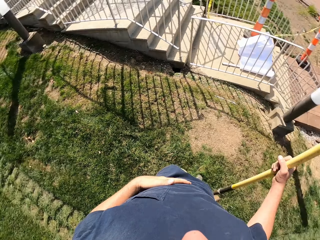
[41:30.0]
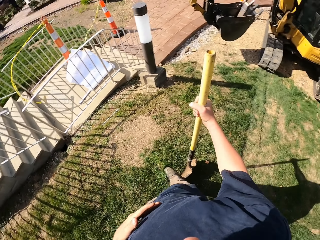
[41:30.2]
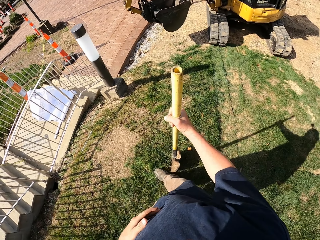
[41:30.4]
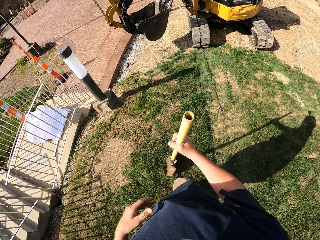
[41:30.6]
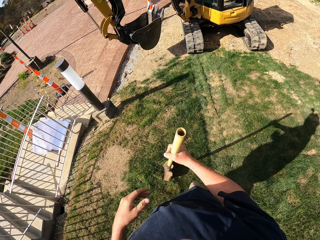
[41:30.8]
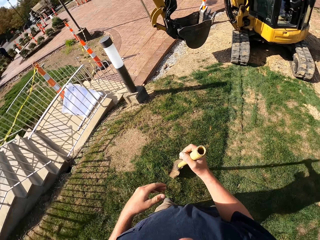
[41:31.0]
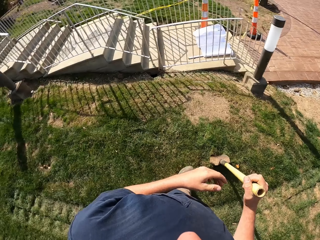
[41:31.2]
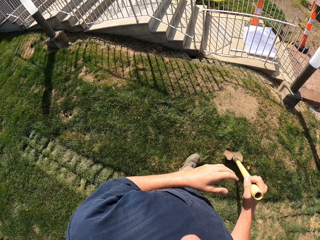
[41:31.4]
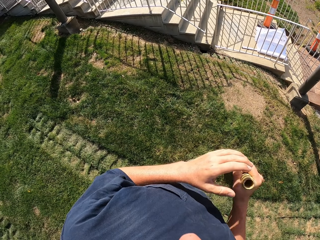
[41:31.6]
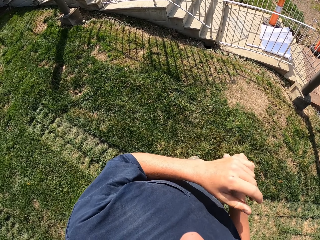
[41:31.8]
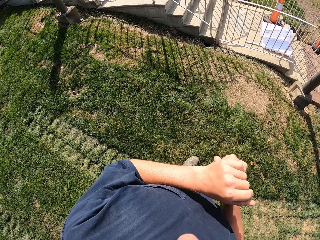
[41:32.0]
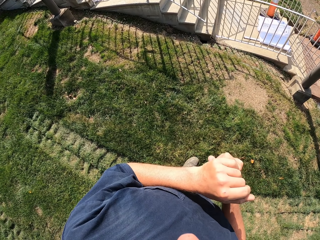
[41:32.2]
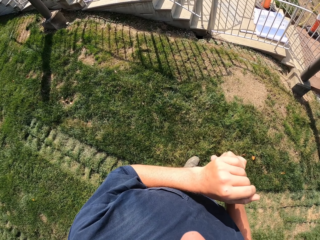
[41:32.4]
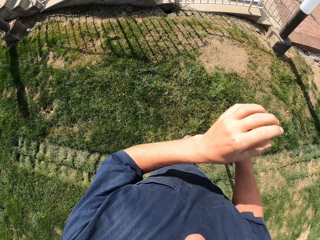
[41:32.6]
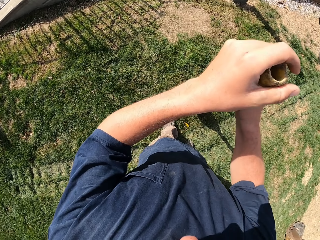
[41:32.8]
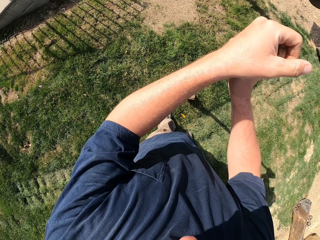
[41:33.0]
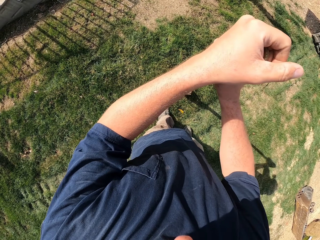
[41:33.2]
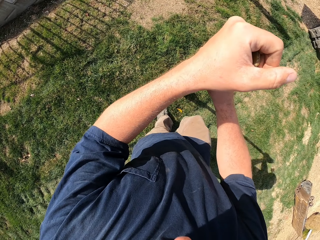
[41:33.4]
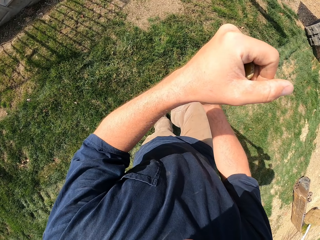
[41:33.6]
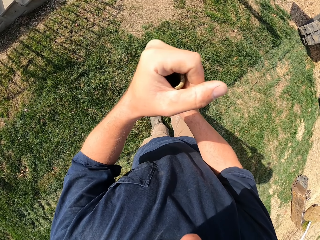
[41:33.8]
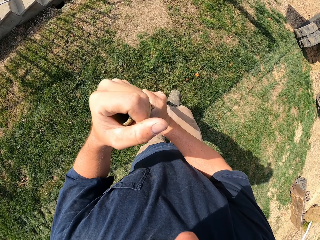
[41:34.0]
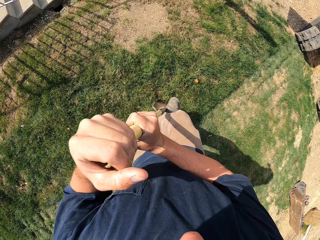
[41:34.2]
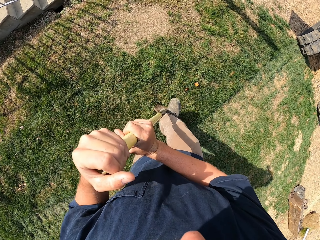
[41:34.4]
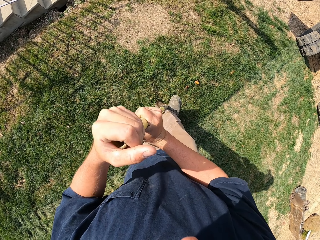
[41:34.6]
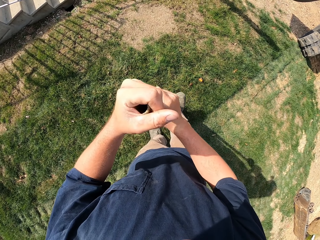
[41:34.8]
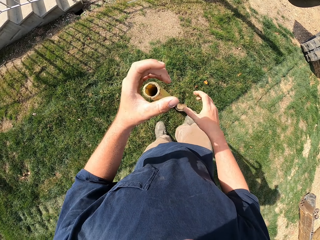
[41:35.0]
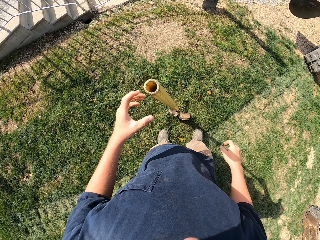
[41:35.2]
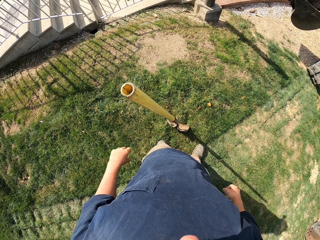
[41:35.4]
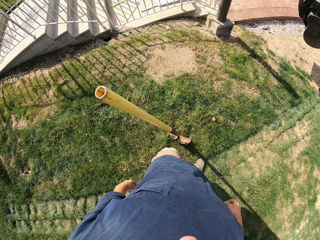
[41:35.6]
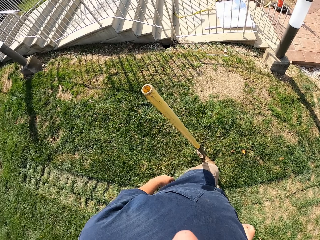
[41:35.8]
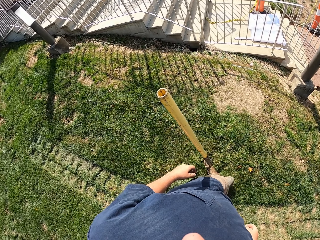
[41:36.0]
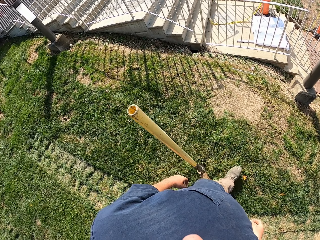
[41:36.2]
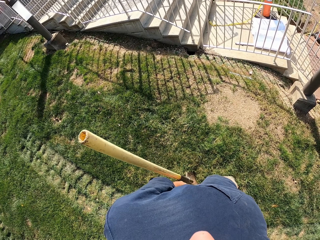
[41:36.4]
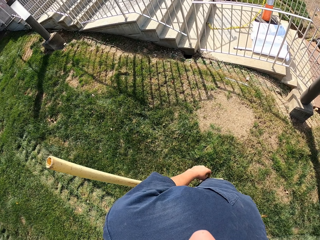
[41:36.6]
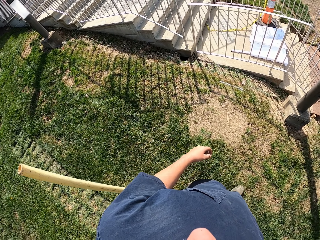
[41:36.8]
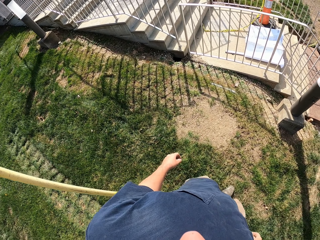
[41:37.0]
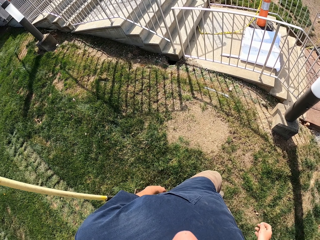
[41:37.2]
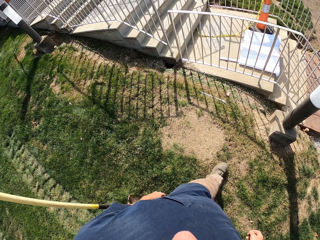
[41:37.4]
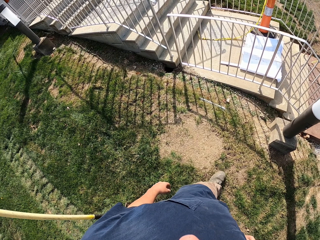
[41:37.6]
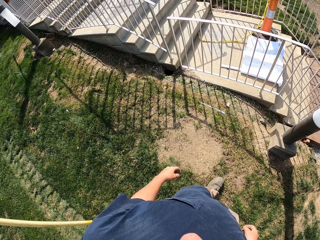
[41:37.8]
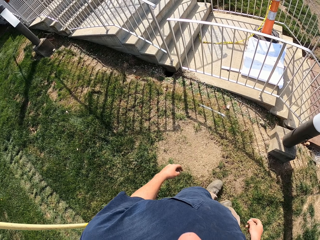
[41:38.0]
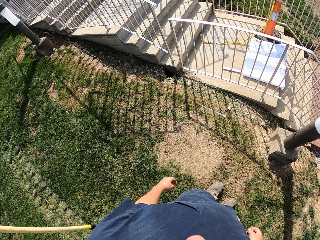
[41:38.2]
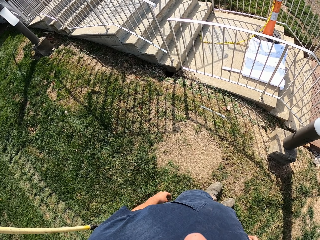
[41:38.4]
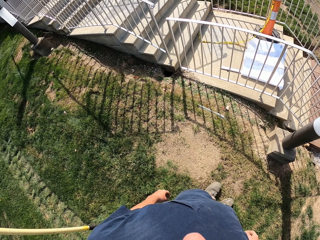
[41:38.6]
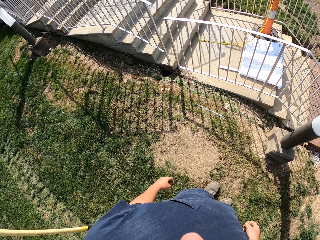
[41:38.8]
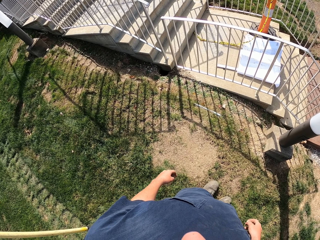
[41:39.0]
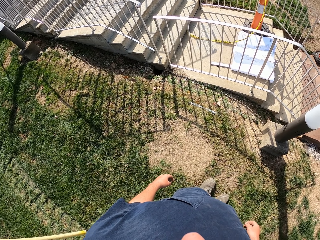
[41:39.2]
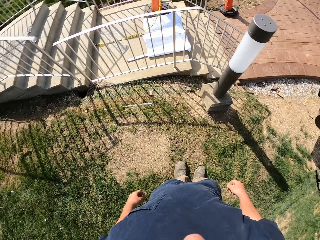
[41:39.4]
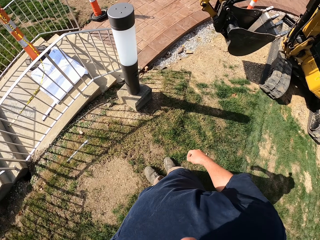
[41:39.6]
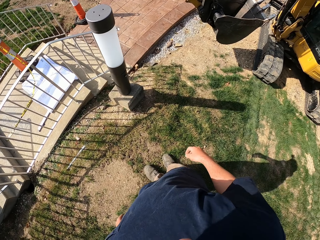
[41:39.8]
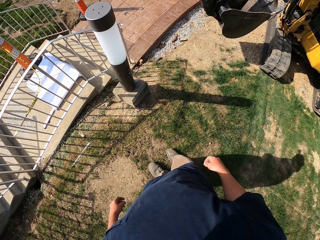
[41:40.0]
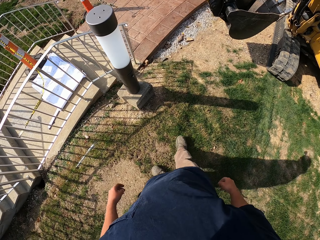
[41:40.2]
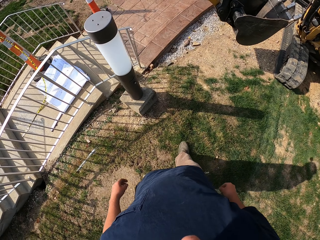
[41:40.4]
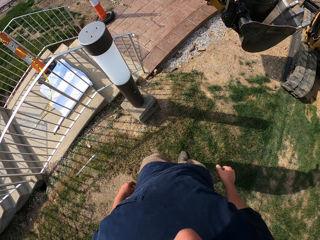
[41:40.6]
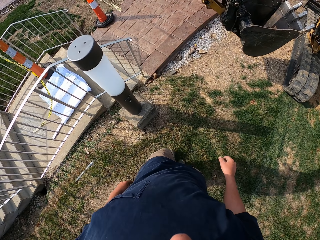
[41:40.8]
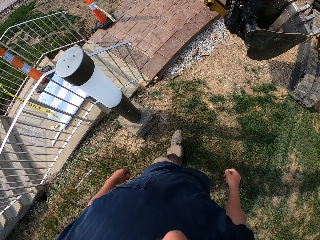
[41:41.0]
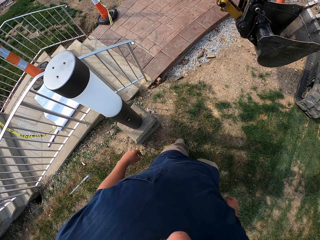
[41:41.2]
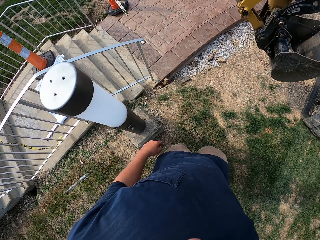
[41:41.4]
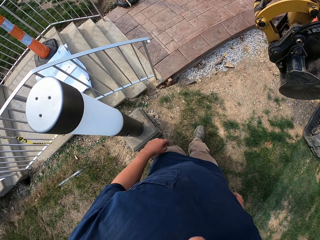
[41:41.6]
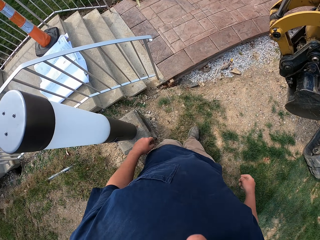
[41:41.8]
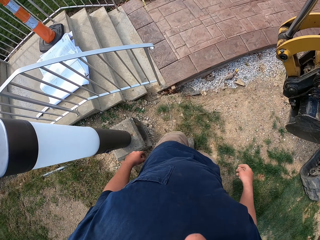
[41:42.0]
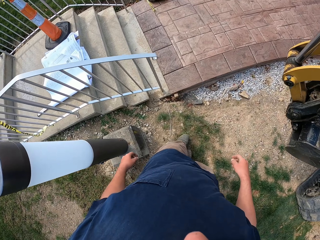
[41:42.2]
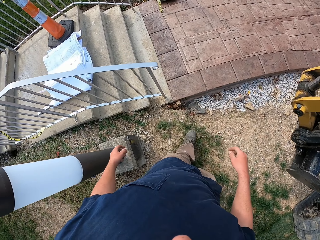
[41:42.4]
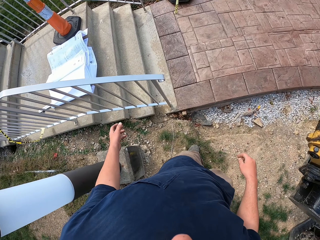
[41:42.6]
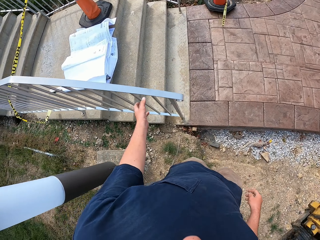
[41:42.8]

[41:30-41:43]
The camera wearer sticks the shovel on the ground. They step on the shovel. They touch a hand rail. They walk. They stop. They look around. They walk.

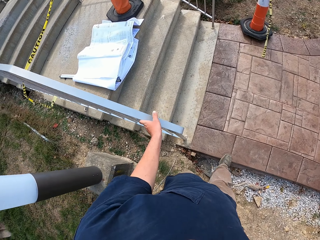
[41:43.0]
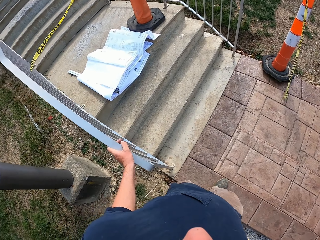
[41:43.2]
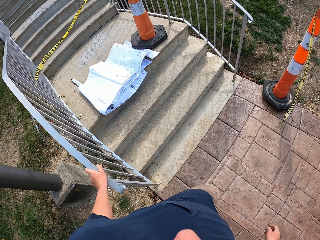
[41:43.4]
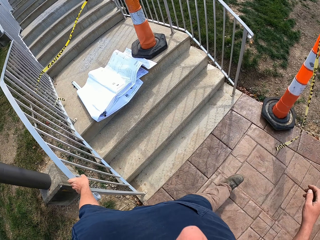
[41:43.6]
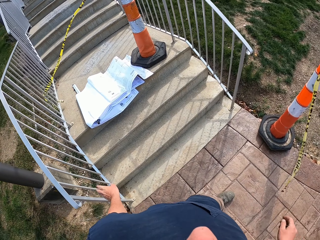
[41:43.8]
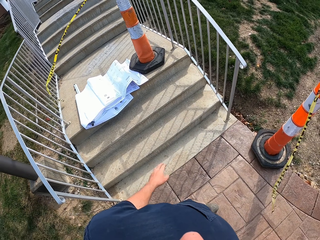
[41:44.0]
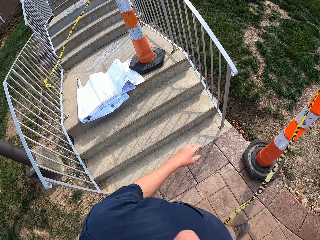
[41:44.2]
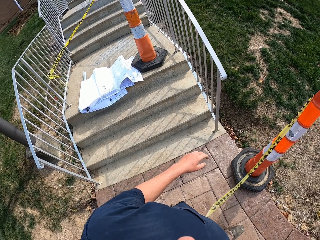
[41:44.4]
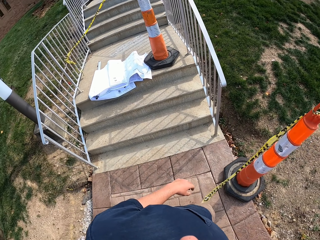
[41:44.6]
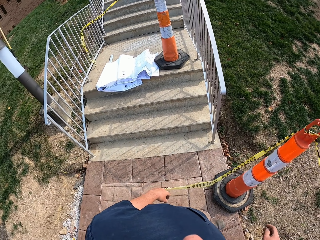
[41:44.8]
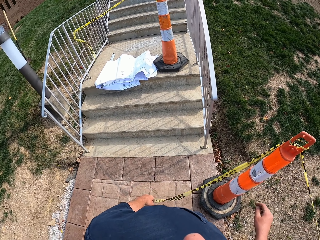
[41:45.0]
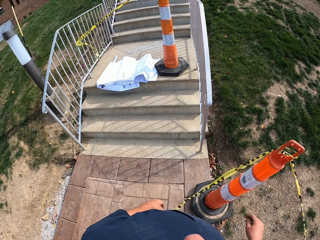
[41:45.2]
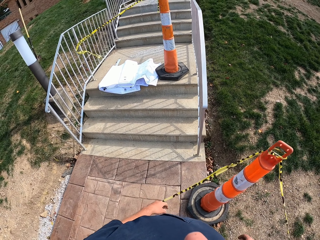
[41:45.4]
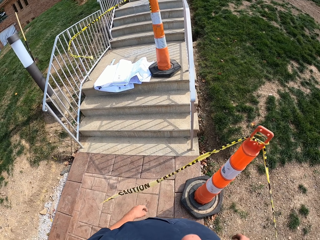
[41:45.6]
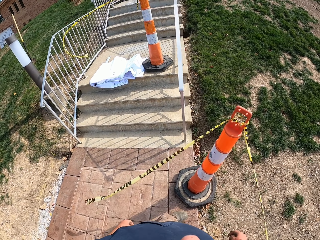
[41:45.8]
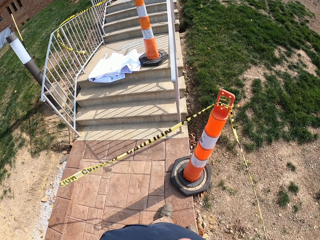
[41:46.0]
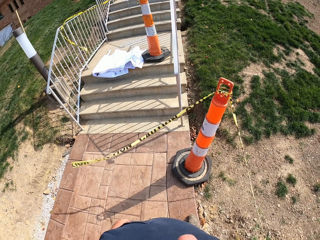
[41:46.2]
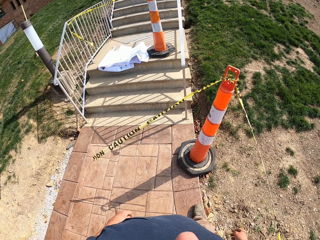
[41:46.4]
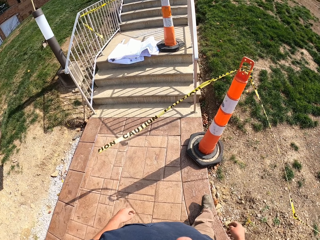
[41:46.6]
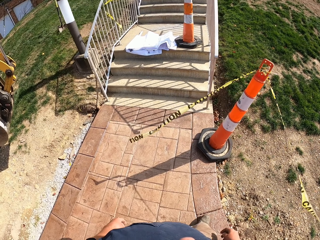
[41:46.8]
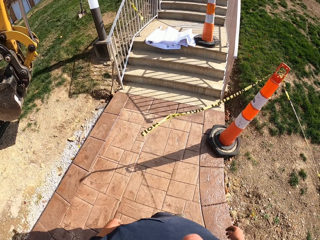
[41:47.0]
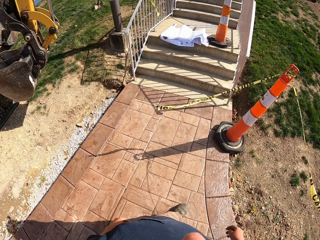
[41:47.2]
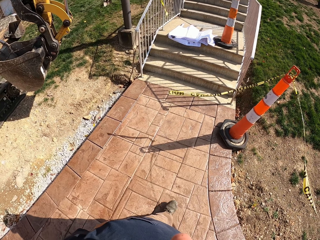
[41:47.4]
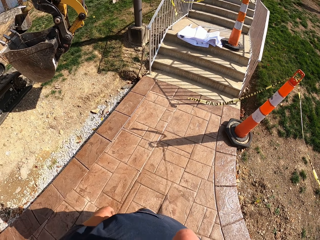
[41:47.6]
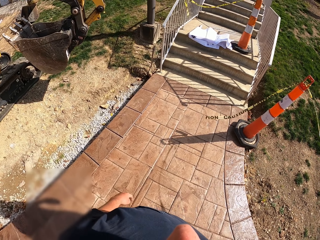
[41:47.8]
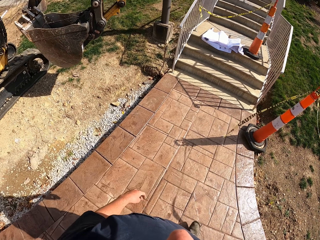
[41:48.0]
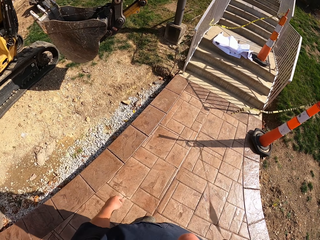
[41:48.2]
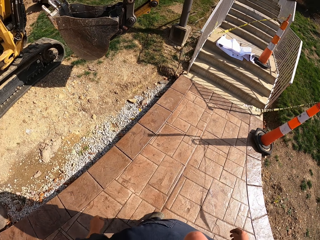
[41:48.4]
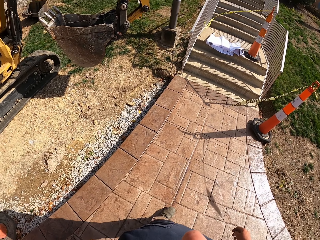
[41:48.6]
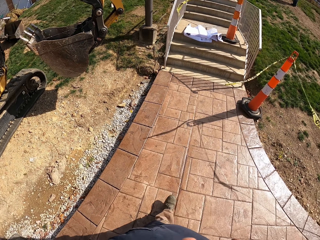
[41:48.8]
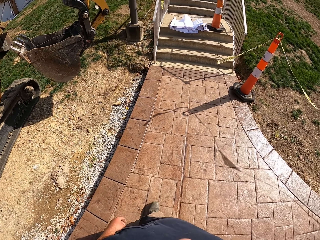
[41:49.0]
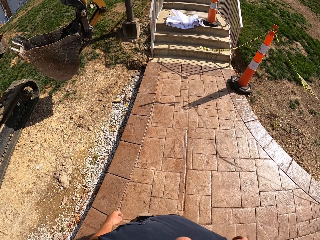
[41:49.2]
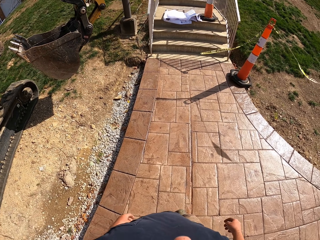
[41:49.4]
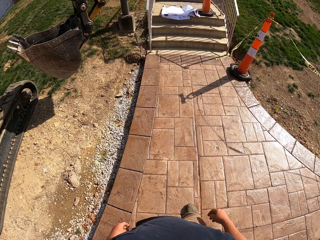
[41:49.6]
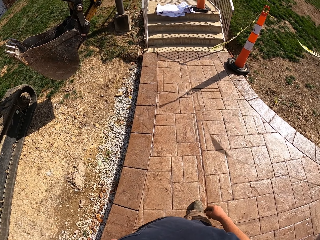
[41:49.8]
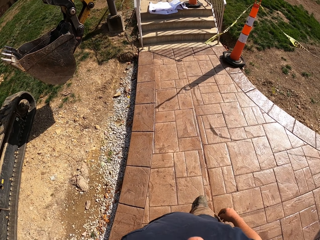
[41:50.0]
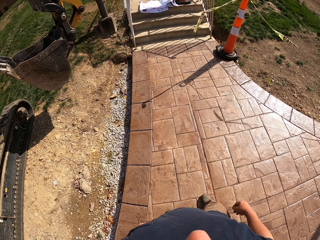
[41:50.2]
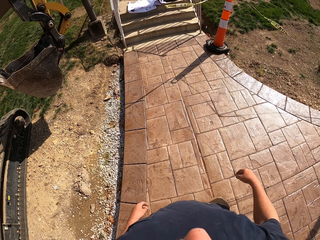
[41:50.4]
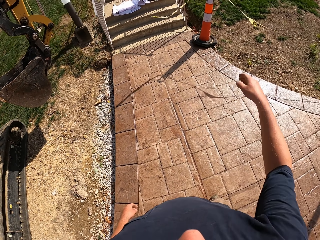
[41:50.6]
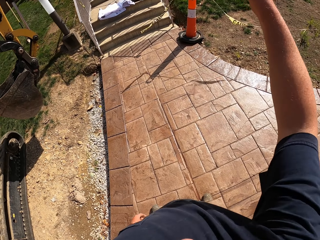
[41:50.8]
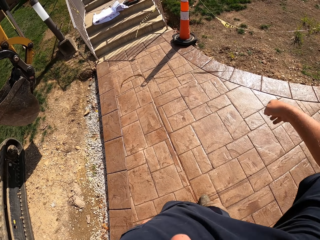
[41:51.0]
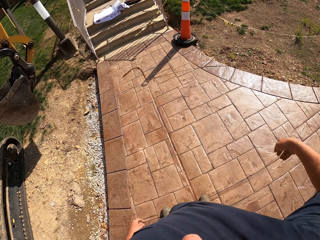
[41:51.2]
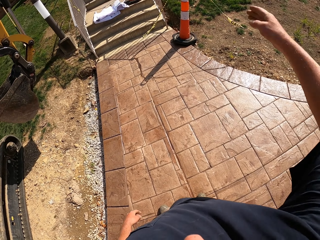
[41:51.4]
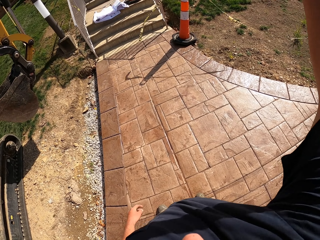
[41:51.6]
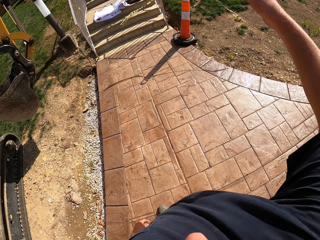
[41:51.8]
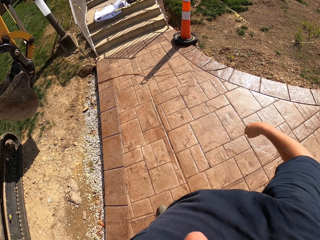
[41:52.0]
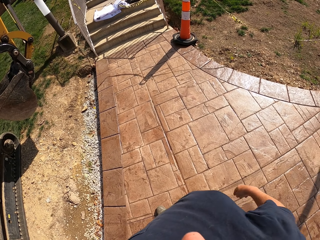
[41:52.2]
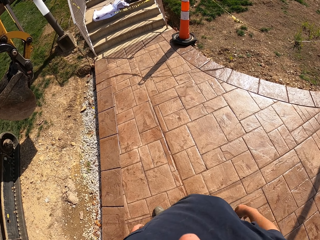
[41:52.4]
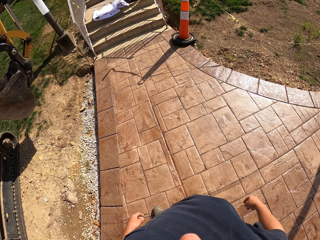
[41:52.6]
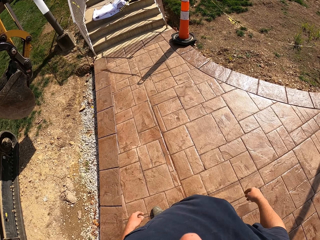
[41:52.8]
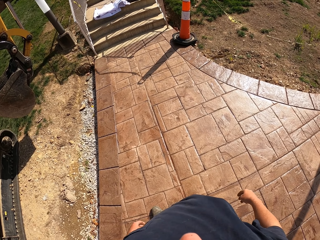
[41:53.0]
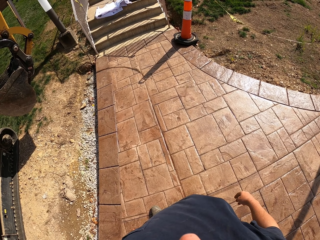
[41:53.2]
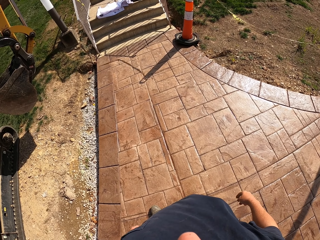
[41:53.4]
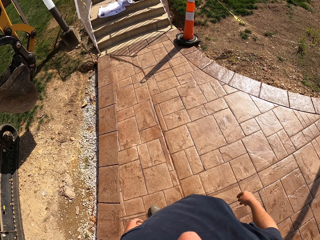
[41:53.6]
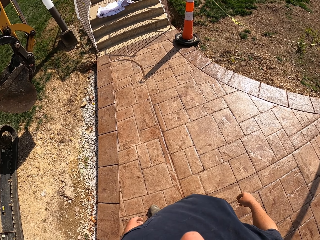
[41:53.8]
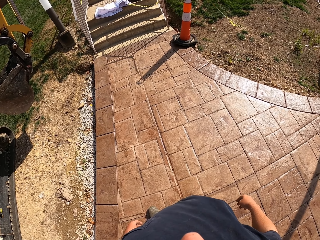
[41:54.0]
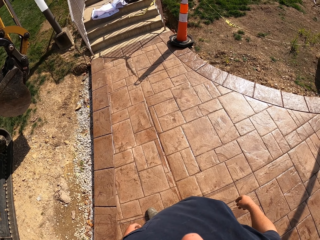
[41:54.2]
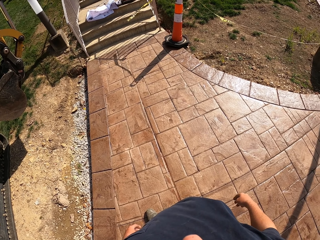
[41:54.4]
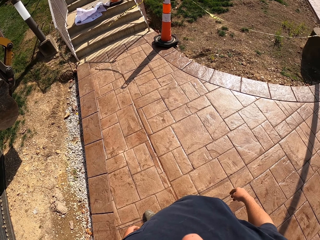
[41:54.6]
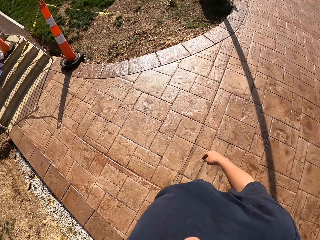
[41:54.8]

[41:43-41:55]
The camera wearer holds the stairs handrail. They walk. They look around. They step backwards. They move the right hand. They look around.
